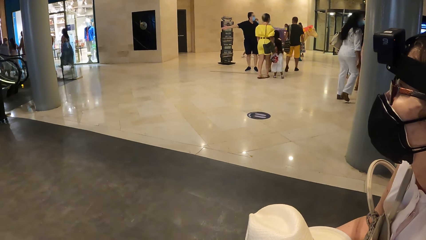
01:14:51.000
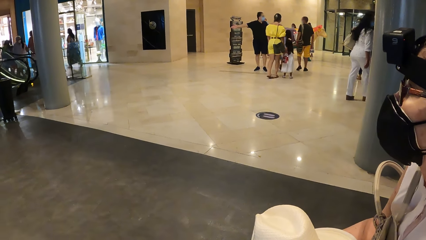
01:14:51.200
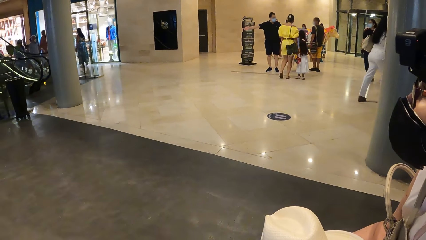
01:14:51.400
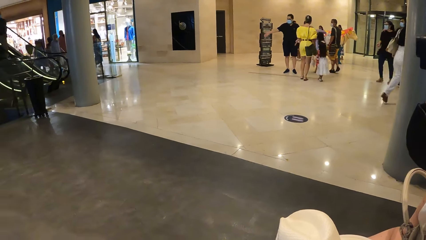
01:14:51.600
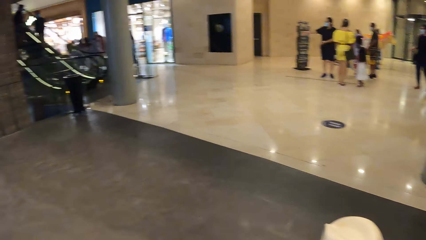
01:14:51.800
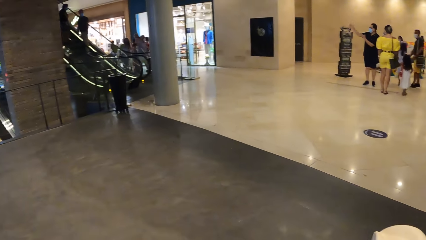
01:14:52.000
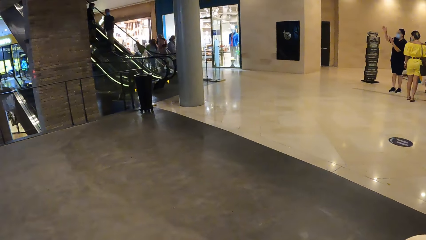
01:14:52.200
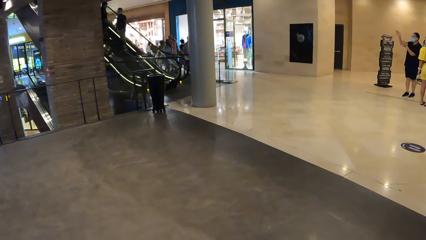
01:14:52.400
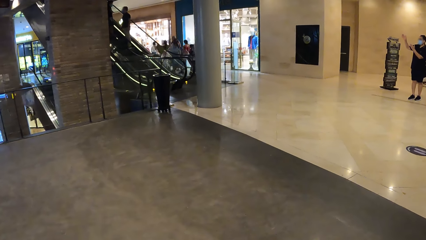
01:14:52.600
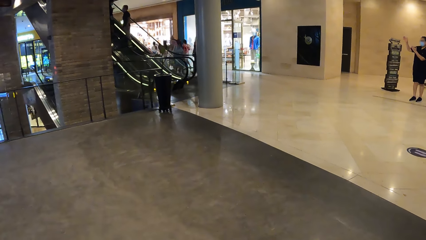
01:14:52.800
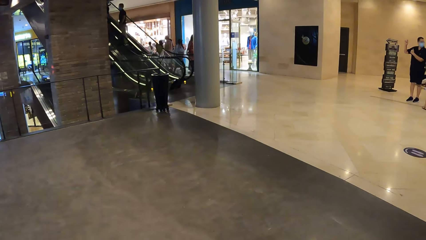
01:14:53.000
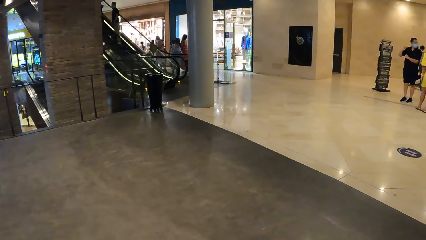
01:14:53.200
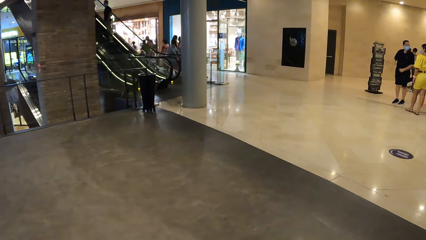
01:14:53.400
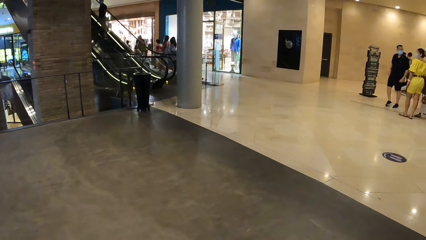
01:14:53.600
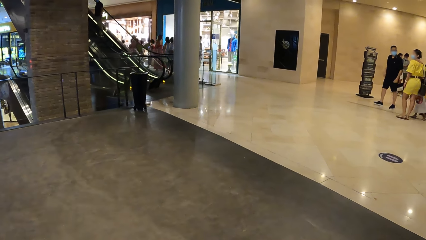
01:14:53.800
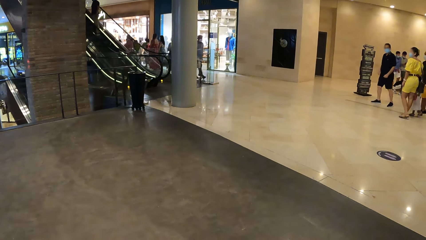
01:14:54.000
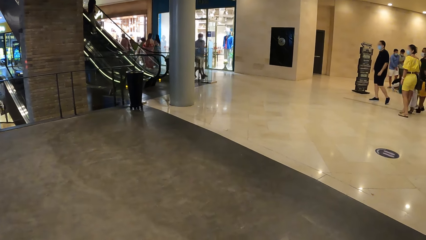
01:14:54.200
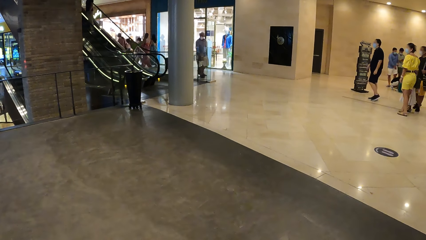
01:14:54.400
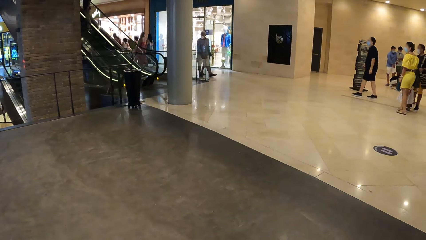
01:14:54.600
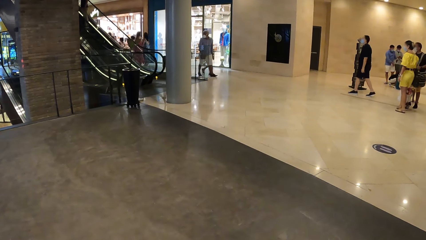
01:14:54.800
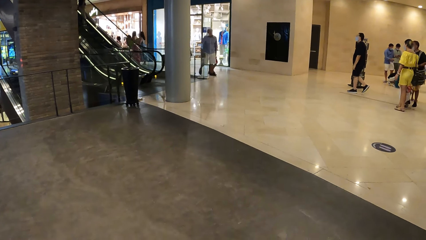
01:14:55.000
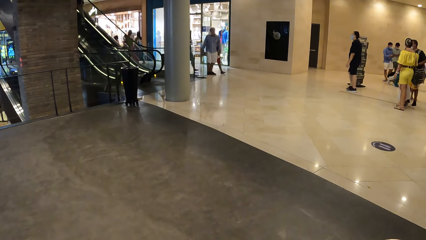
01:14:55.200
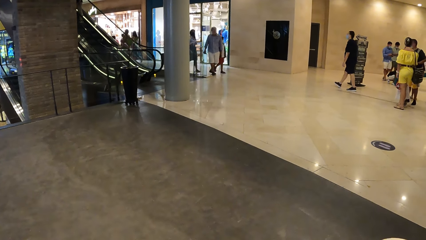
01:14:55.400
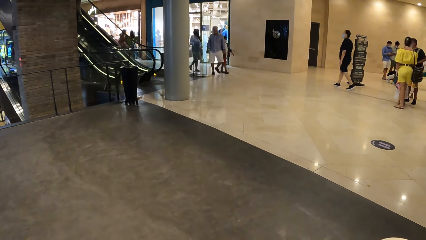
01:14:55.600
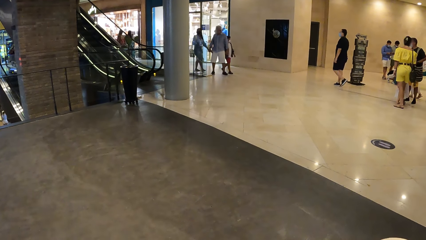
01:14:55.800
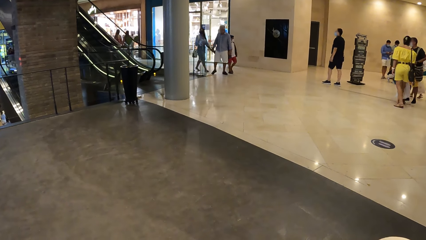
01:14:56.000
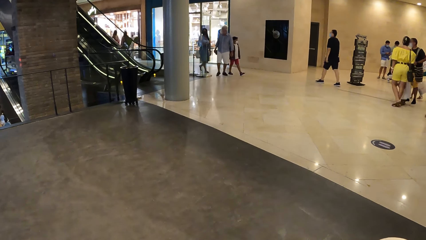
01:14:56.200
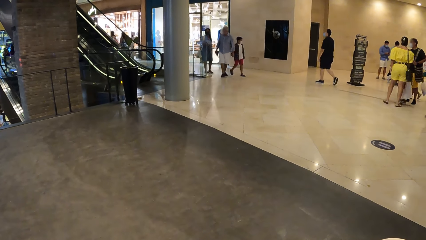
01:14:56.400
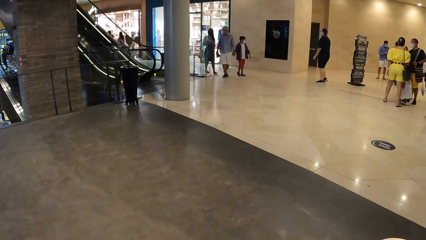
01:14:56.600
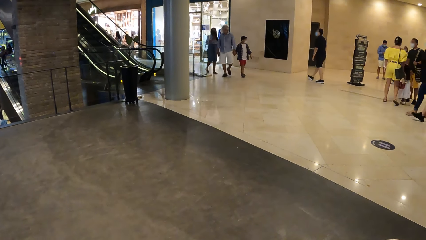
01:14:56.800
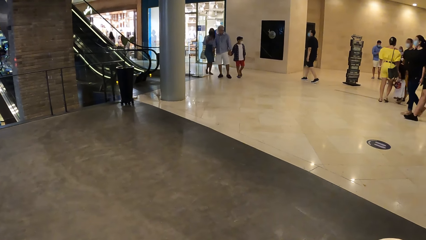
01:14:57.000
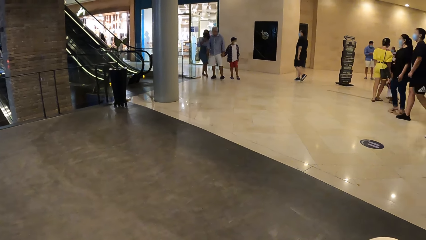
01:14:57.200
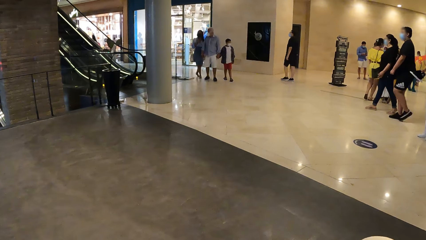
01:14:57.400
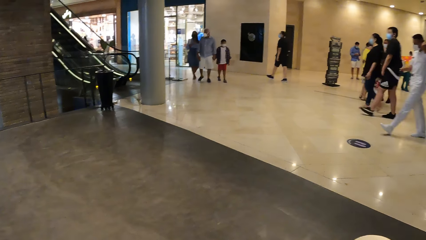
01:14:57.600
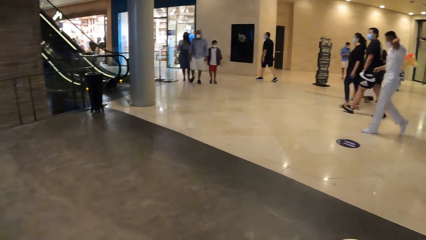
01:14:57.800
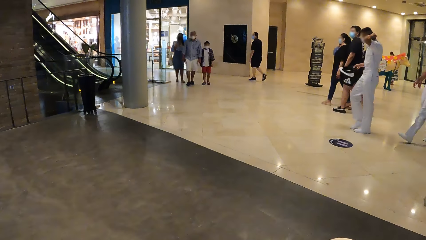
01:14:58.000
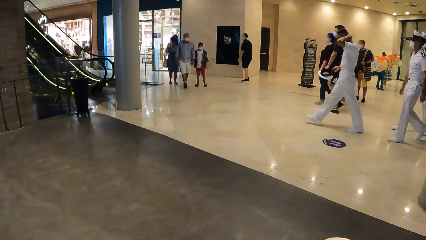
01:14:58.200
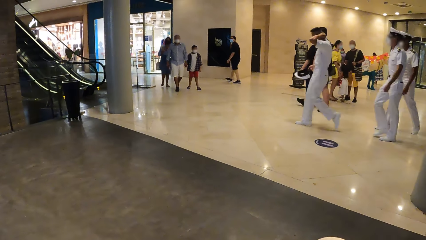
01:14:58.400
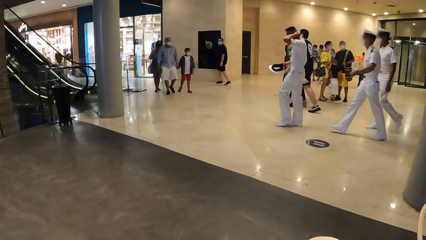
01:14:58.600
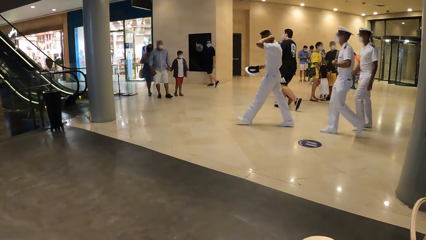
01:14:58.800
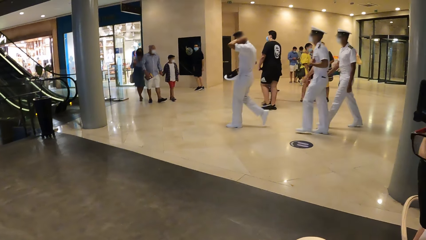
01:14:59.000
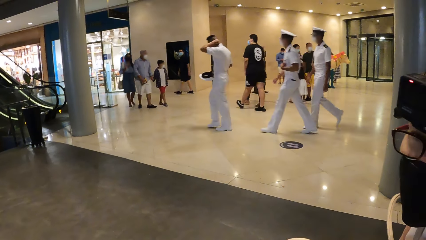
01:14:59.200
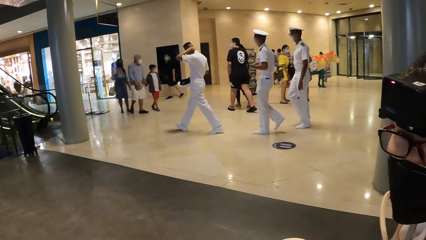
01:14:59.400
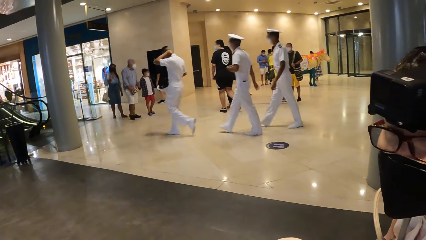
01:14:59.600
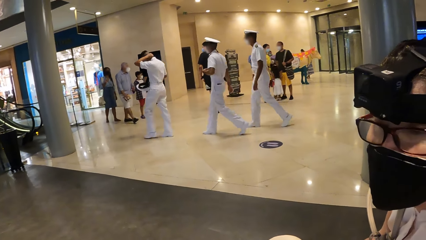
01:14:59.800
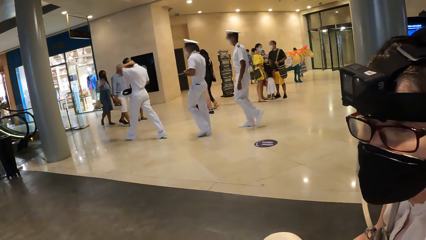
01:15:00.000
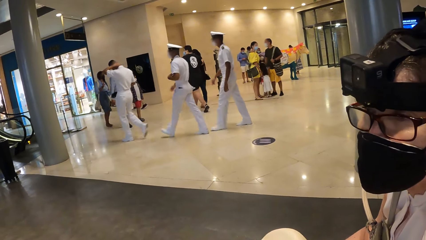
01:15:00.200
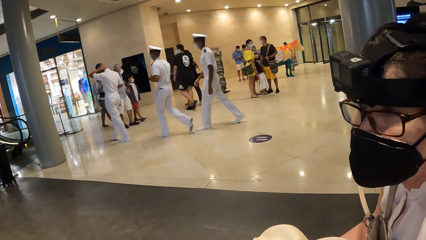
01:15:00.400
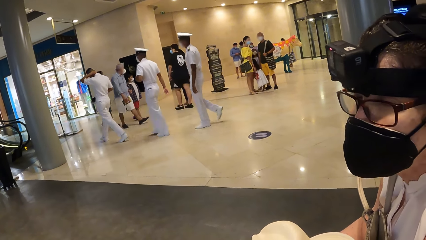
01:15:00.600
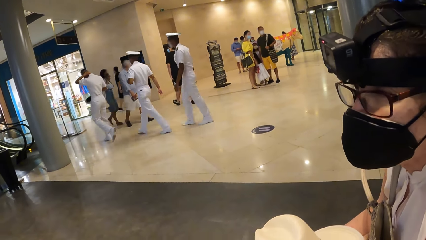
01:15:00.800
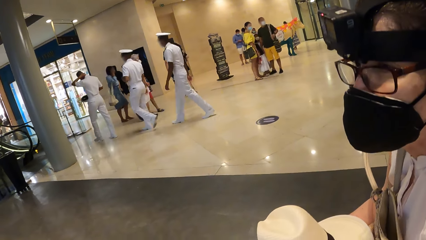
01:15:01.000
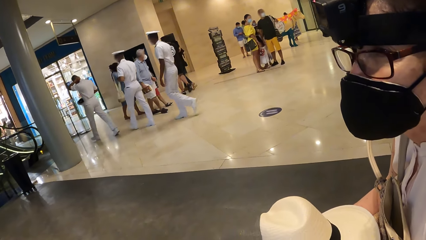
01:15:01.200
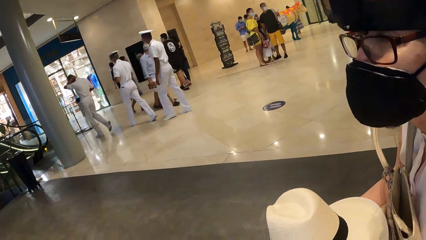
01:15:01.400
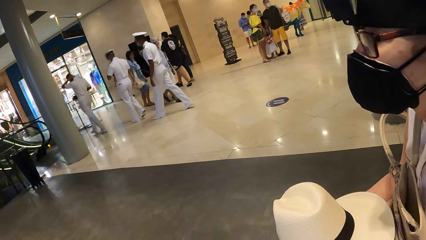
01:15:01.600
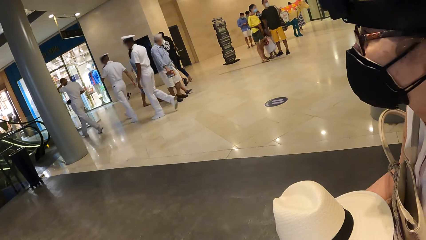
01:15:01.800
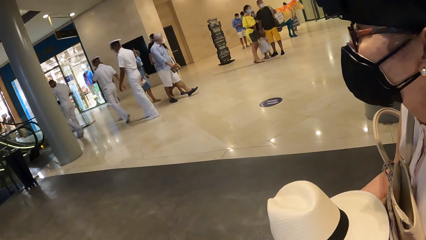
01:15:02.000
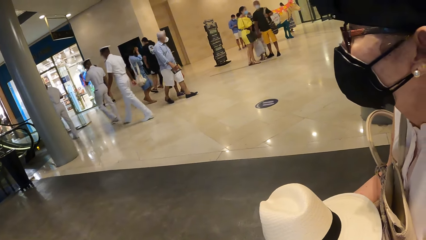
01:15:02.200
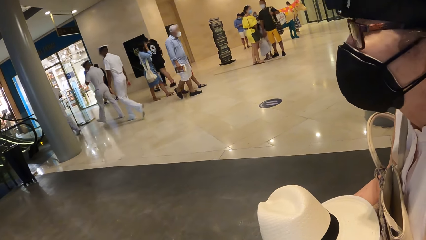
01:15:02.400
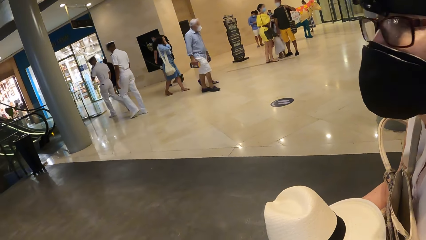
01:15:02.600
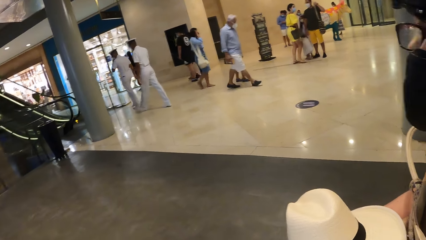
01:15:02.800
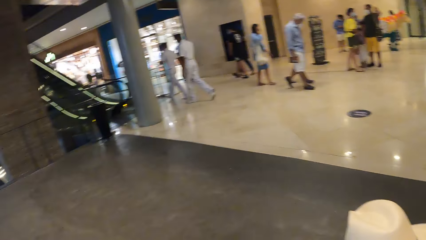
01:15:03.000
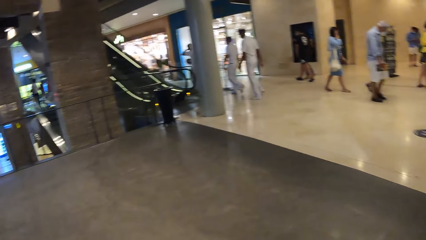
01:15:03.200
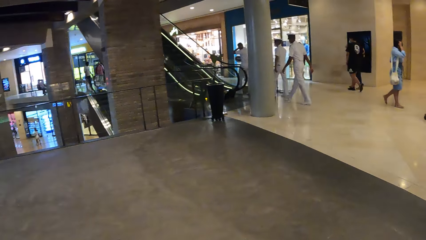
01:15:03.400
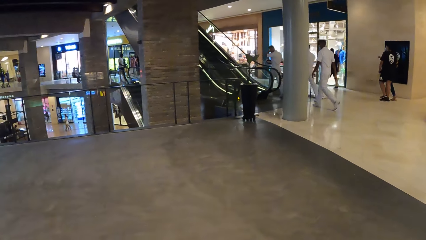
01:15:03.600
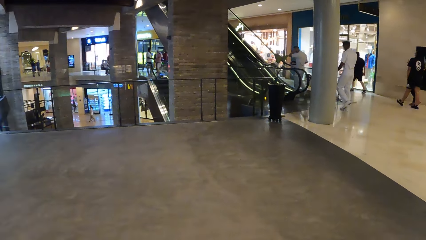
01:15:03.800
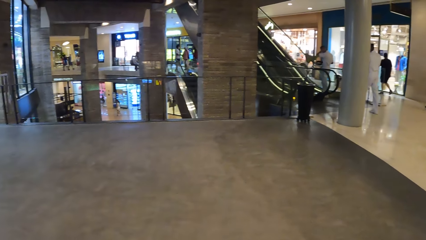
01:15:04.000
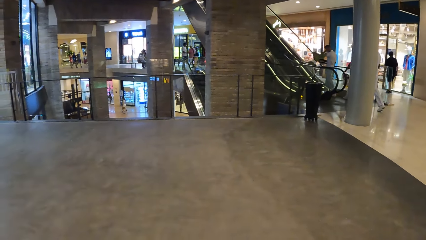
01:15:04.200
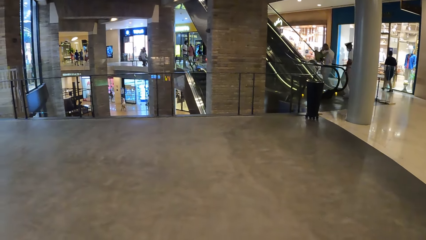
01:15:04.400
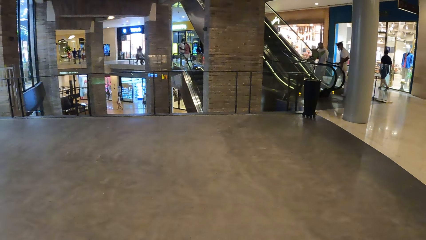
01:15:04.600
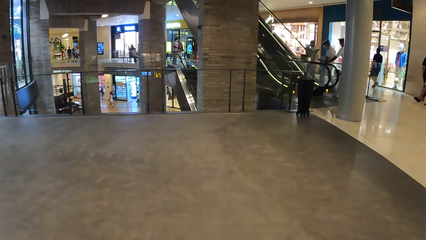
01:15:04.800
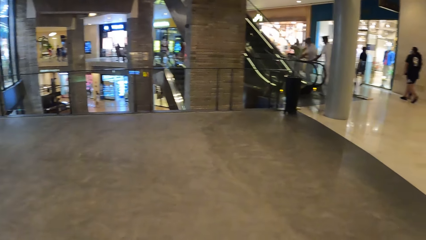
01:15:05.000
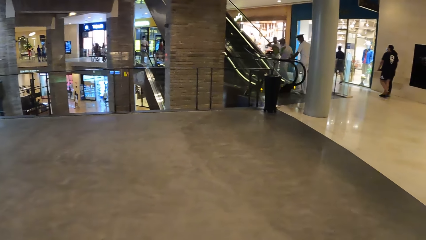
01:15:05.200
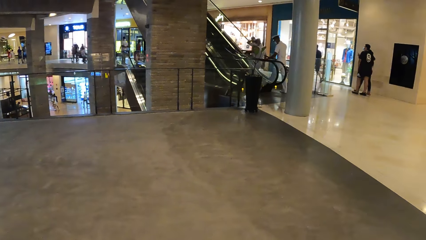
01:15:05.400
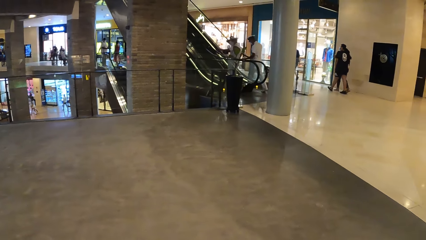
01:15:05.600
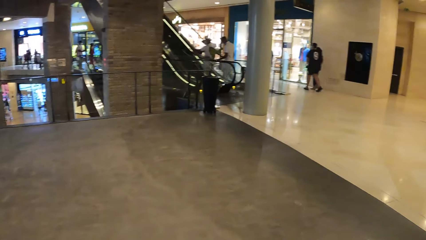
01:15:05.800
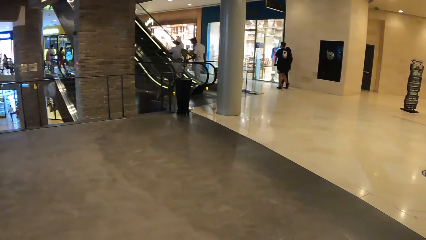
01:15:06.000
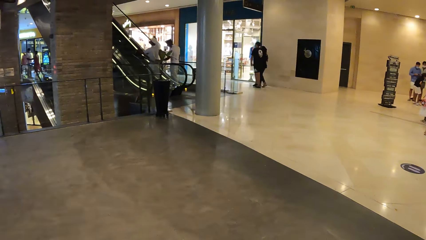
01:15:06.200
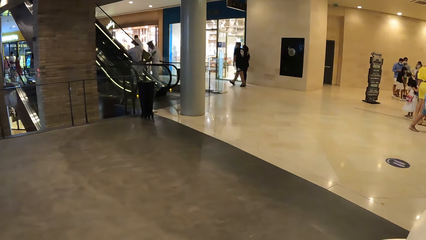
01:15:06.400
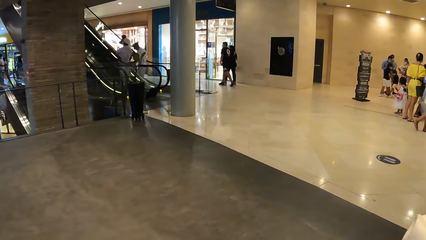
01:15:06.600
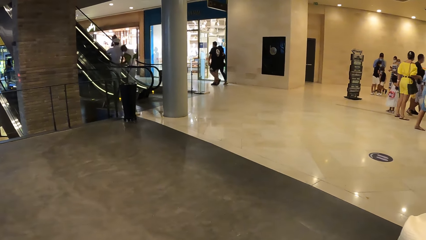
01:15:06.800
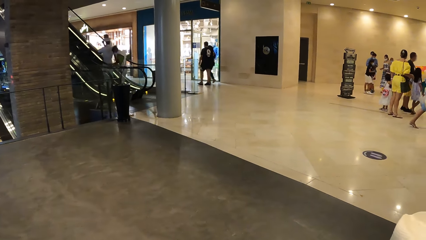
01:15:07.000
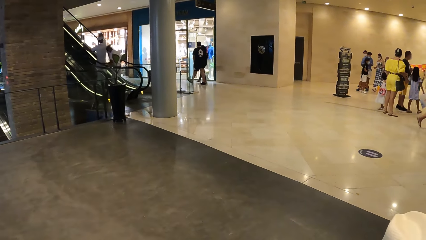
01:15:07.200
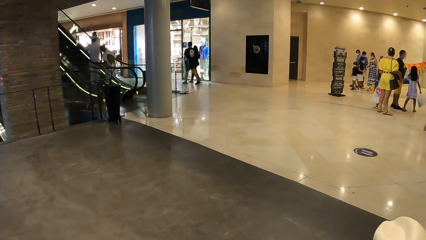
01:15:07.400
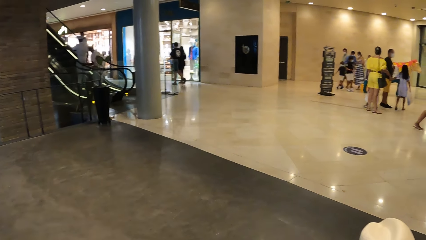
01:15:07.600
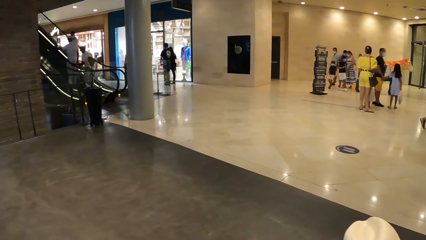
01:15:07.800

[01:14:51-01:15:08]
The camera wearer looks around. A woman moves a head and converses with the camera wearer. The woman turns a head. The woman turns a head again. The camera wearer looks around.
